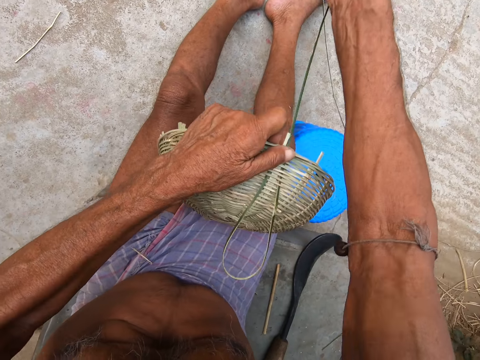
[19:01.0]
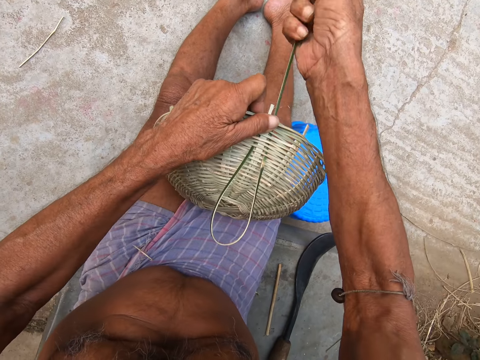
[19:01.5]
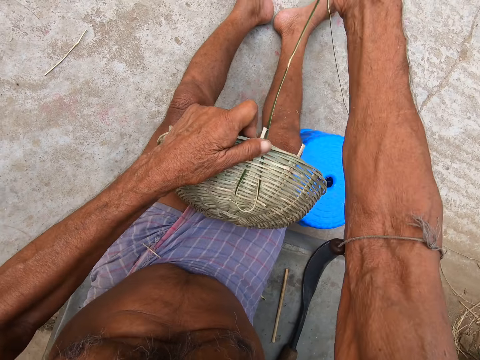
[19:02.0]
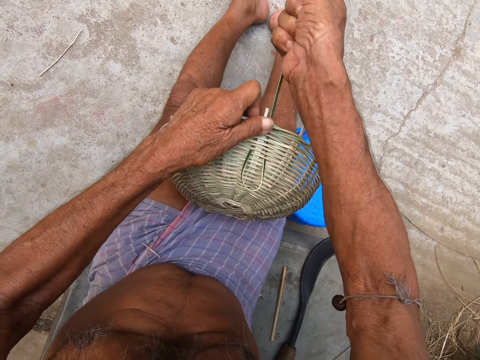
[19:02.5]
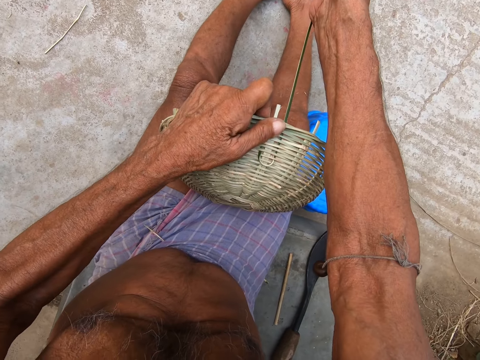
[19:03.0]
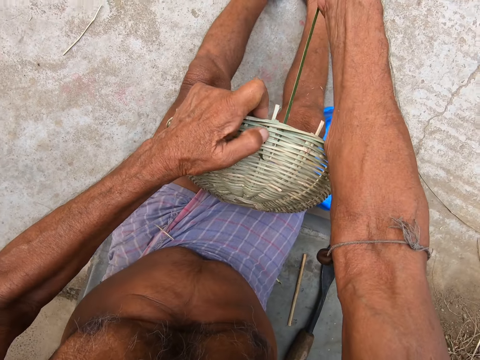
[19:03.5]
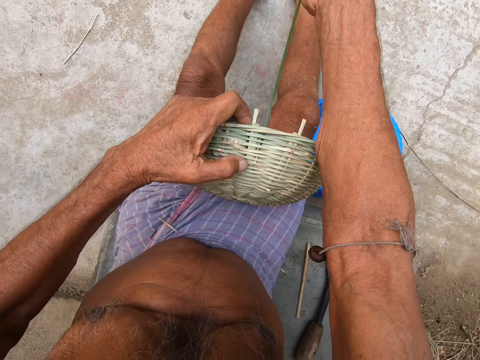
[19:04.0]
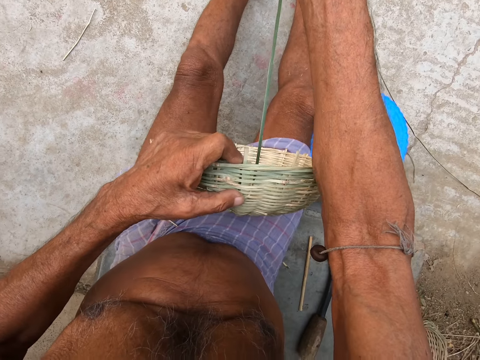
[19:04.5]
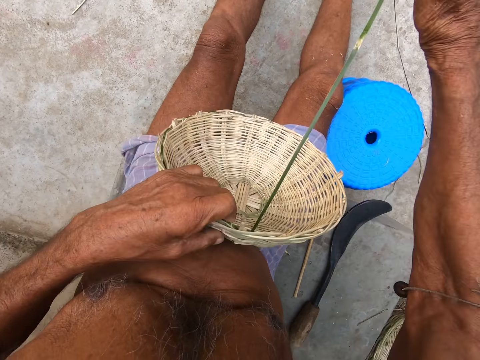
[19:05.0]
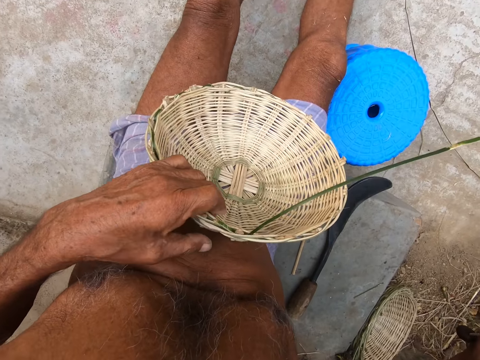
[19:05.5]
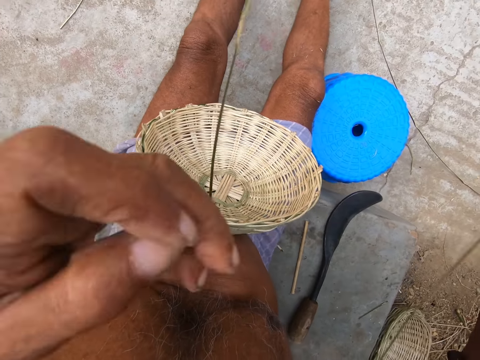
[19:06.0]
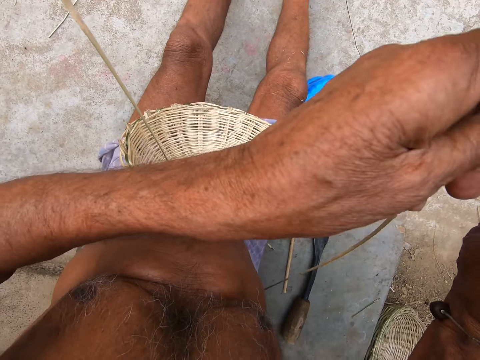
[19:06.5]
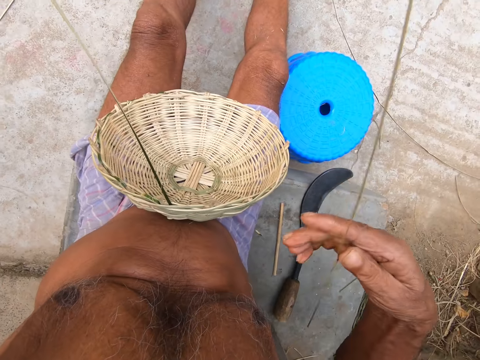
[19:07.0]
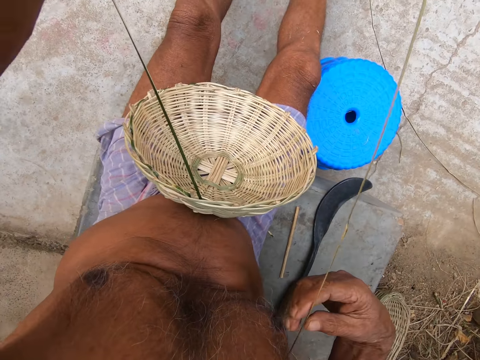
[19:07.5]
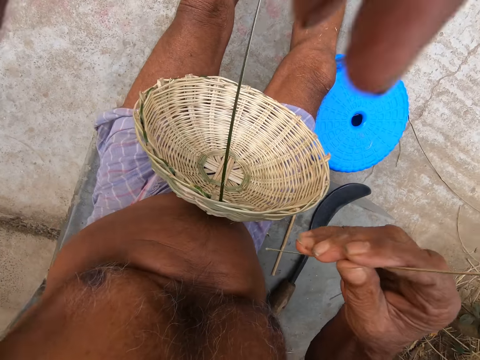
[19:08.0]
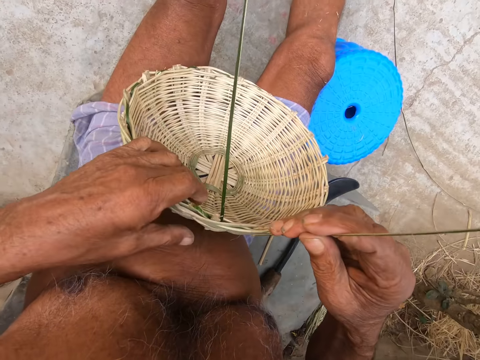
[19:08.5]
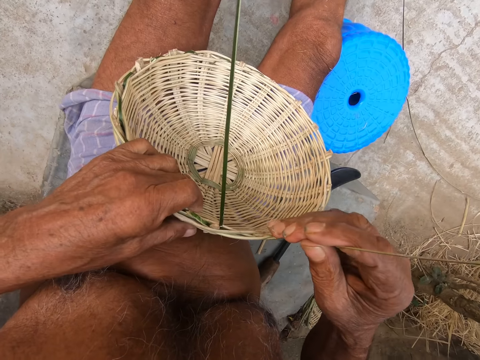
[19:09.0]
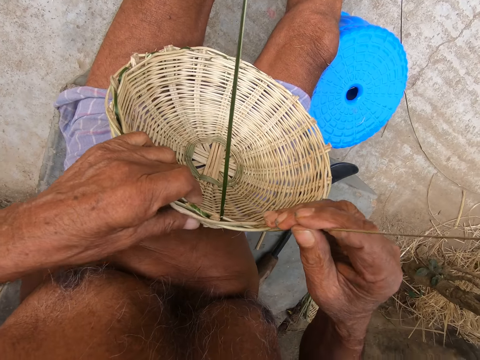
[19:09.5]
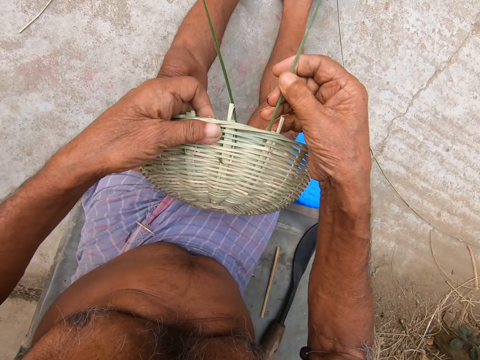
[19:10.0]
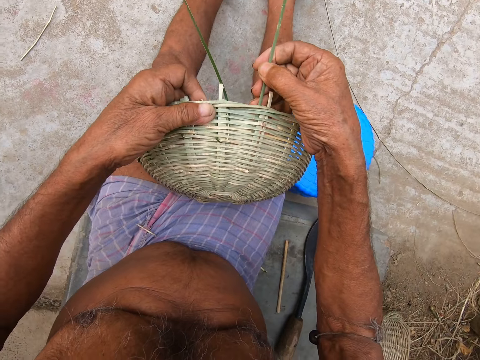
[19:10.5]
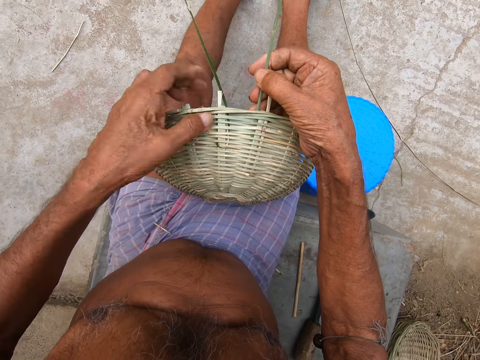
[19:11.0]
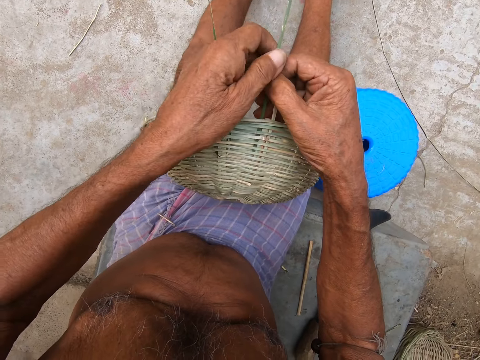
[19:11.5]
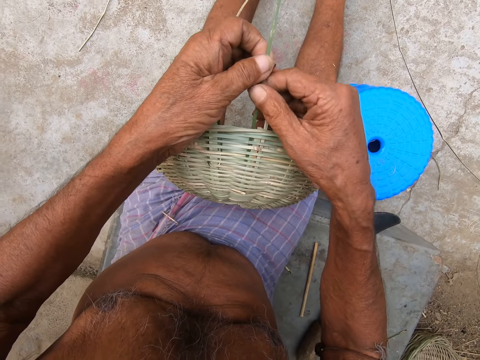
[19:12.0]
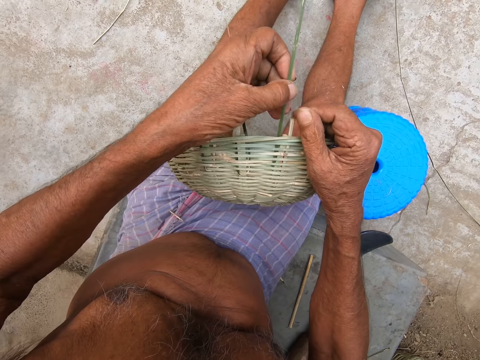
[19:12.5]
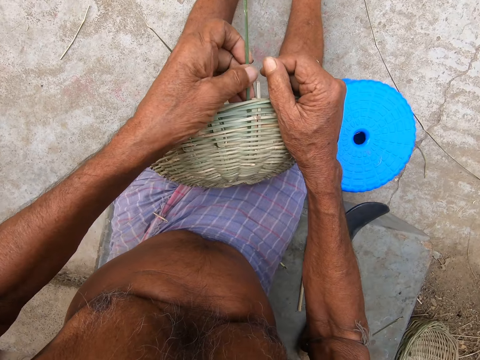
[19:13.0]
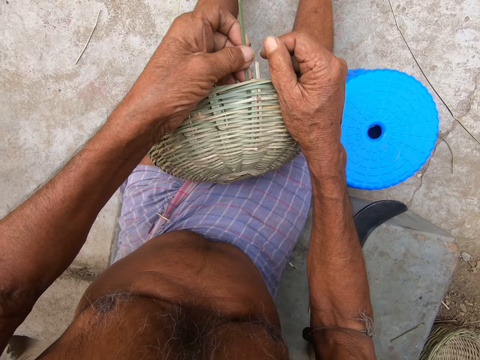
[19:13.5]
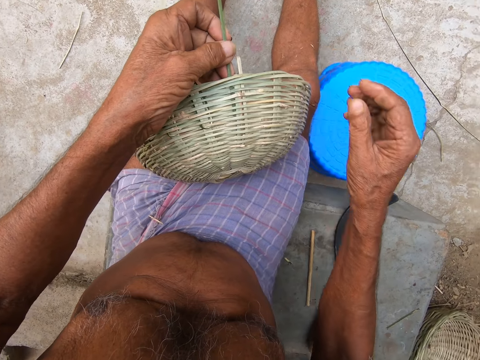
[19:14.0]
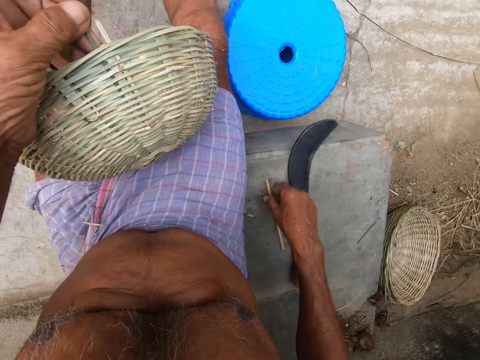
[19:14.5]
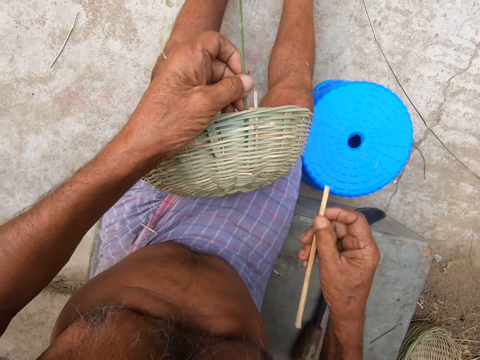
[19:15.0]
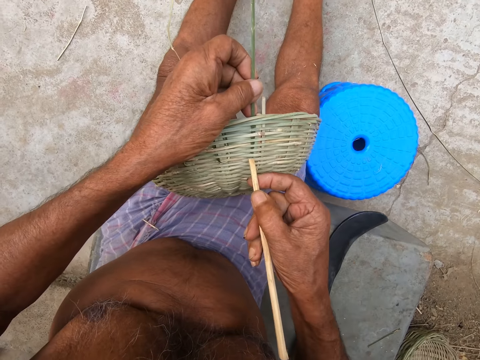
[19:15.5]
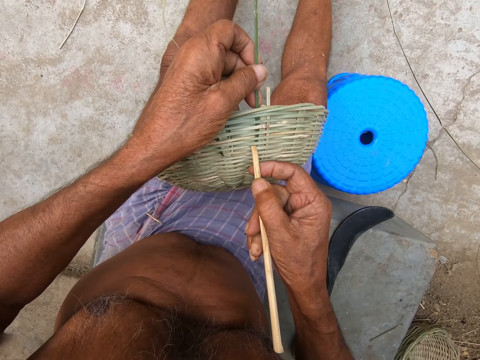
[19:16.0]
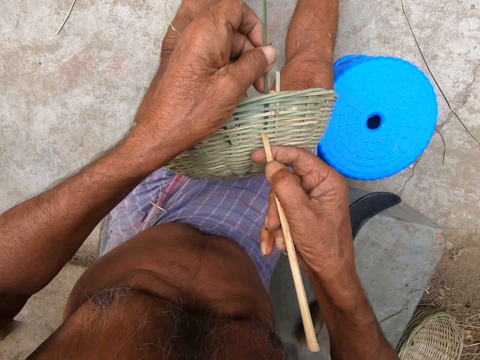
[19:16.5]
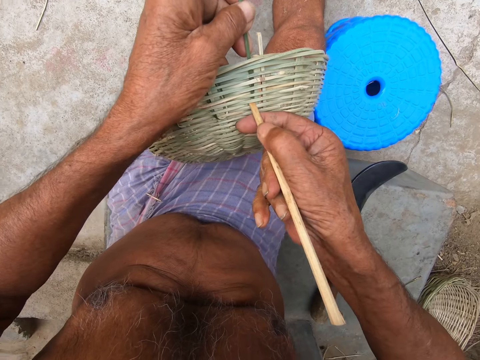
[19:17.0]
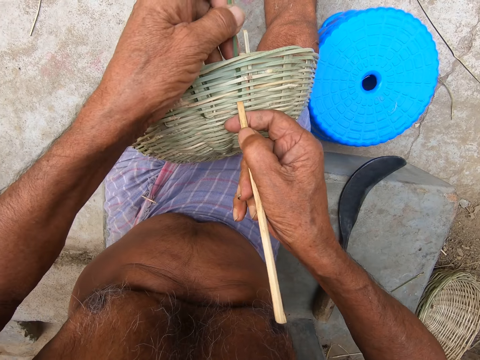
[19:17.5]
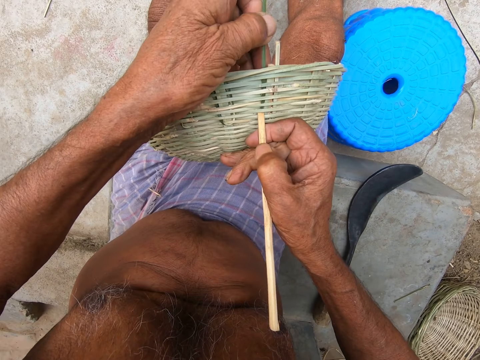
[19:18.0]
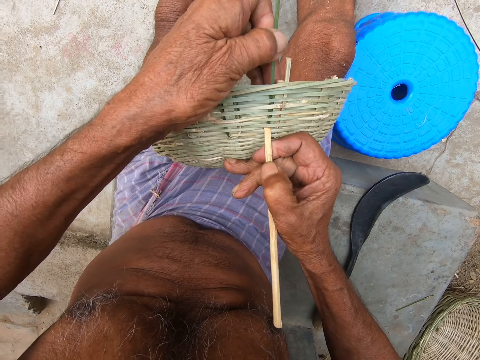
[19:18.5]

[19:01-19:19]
The camera wearer holds the bamboo strip with both hands. He holds the basket with his left hand. He weaves the basket with the bamboo strip in his right hand. He stares at the basket. He holds the basket with his right hand. He holds a bamboo strip in the basket with his left hand. He picks the stick from the floor with his right hand. He adjusts the bamboo strips in the basket with the stick in his right hand. He presses the stick on the basket.

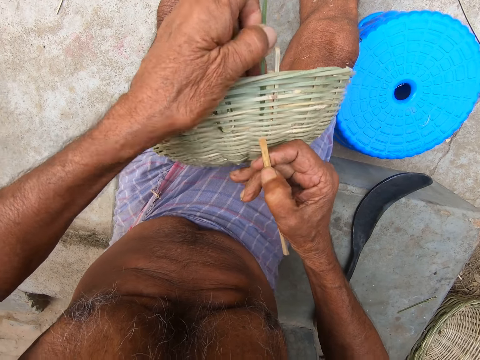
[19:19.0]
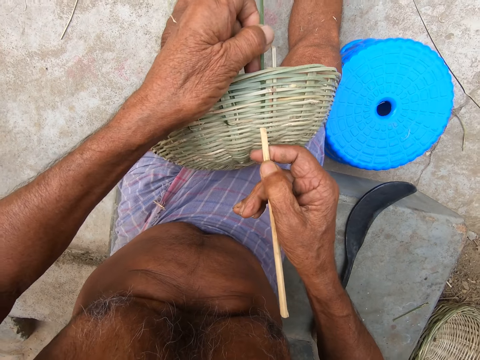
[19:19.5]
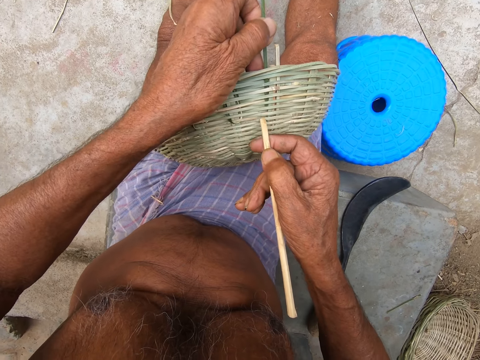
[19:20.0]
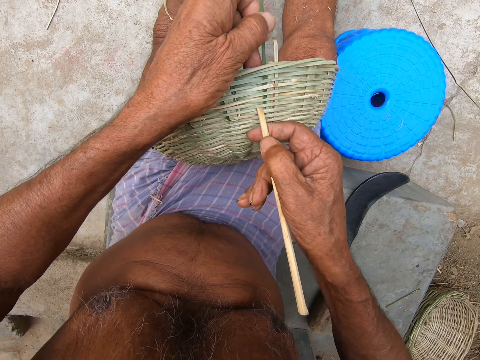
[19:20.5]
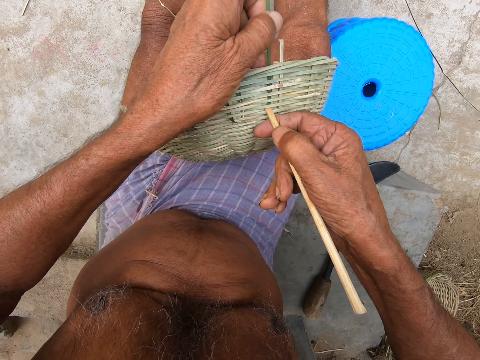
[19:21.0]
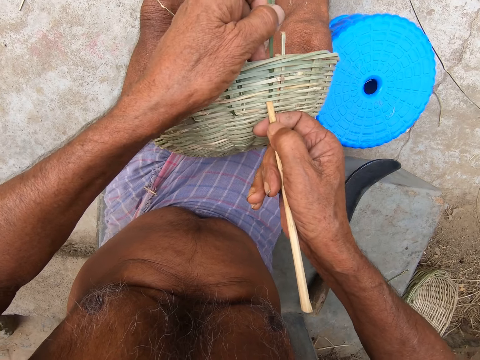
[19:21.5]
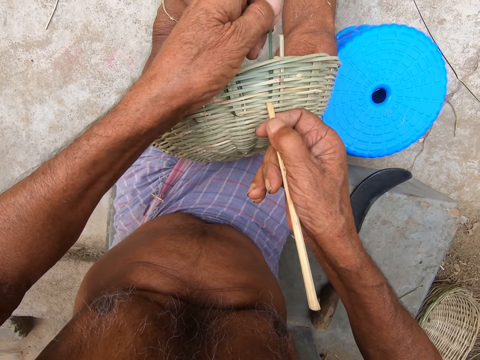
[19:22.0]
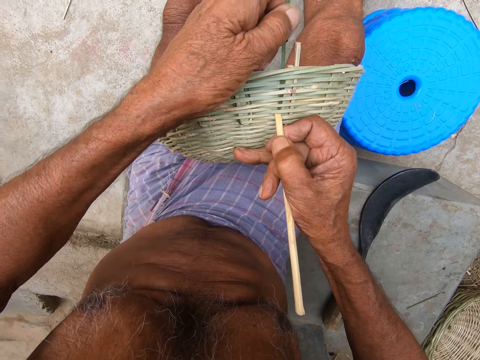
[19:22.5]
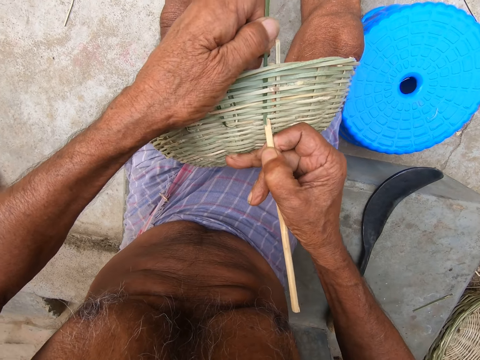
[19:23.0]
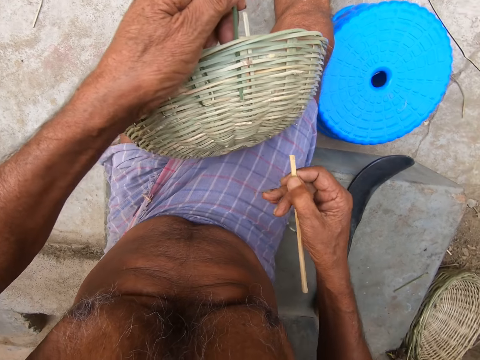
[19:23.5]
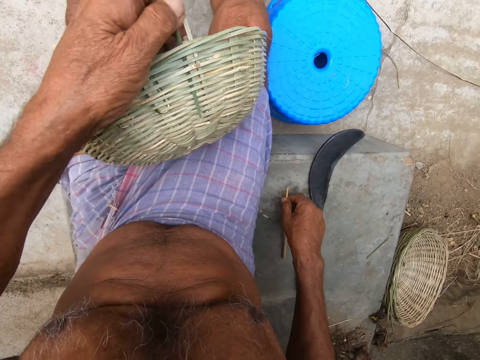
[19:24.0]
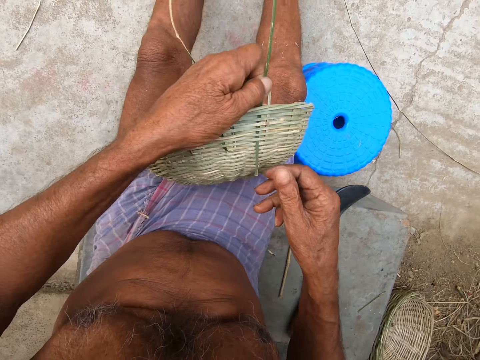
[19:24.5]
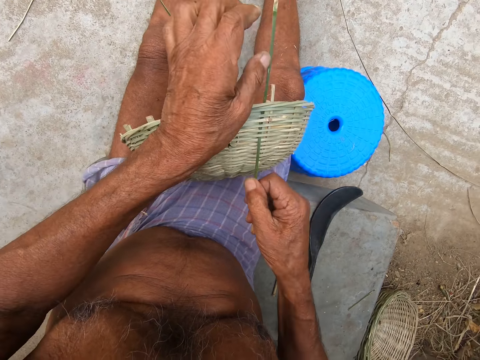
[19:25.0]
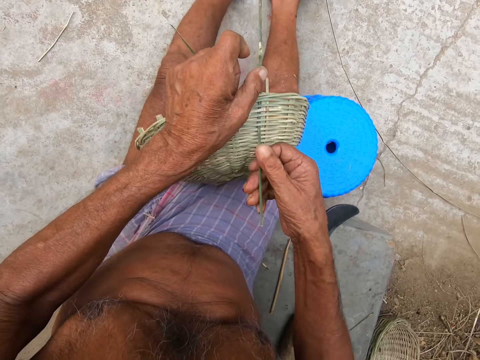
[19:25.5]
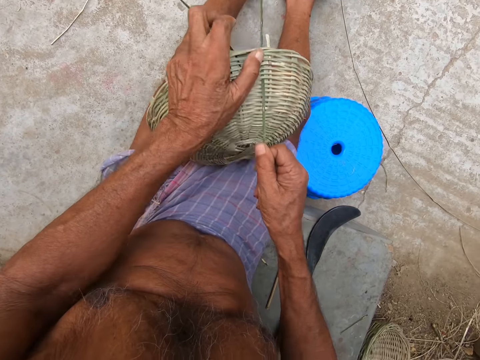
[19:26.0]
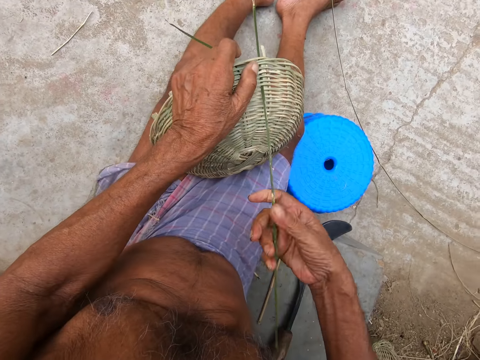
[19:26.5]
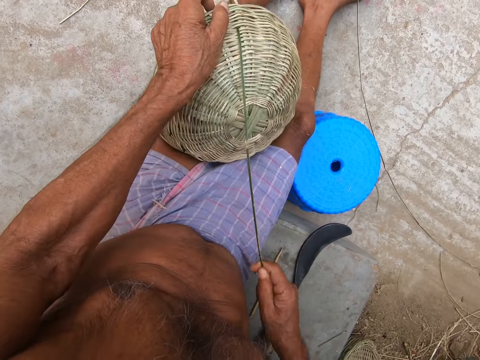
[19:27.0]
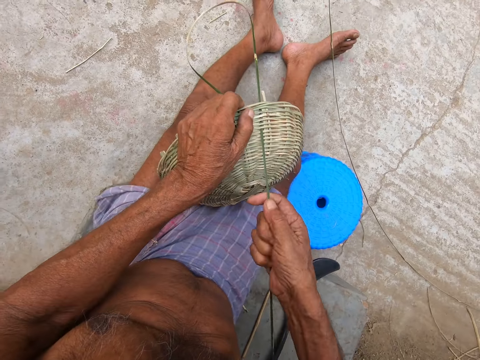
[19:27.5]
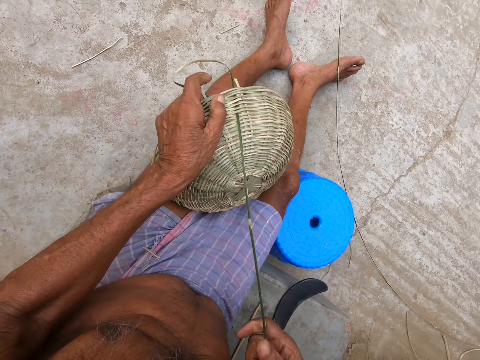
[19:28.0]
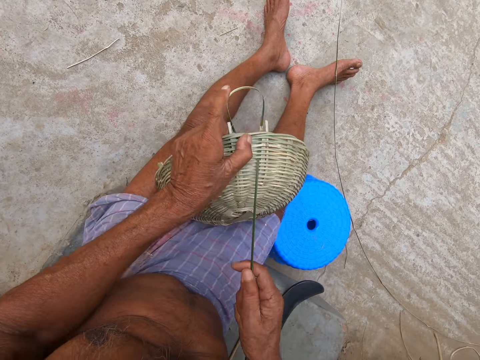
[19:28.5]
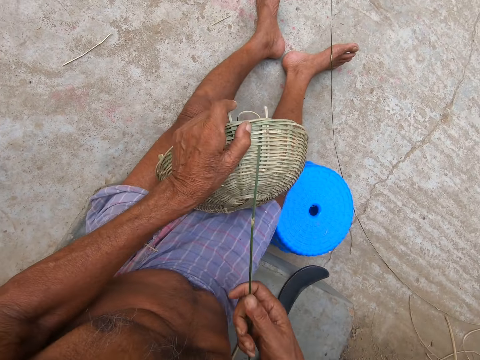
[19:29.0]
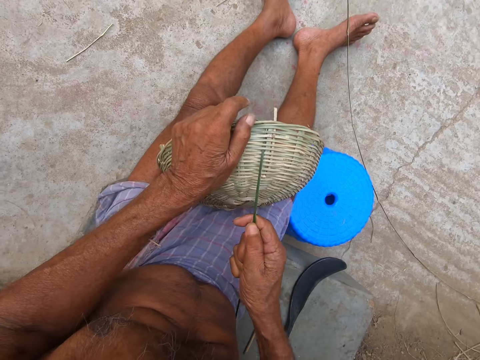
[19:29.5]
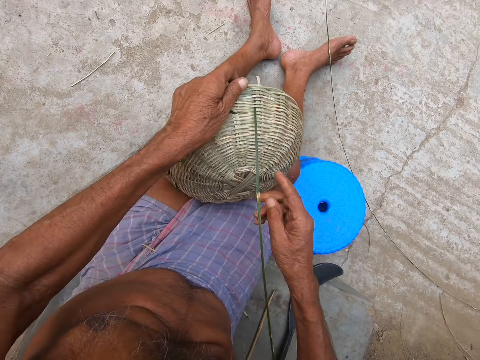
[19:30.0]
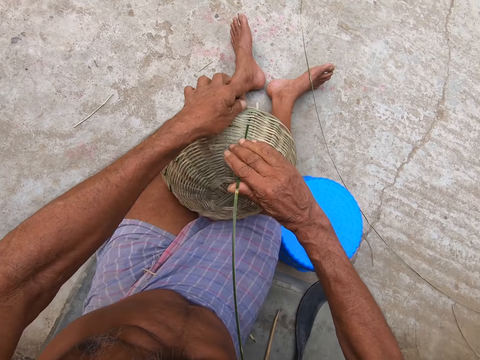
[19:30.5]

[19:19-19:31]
The camera wearer places the stick on the floor with his right hand. He weaves the basket with the bamboo strip in his right hand. He pulls the bamboo fiber.
